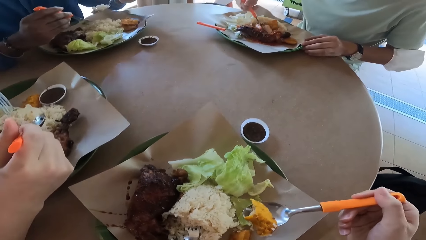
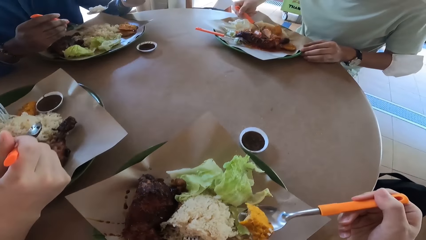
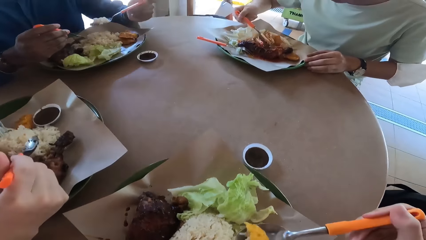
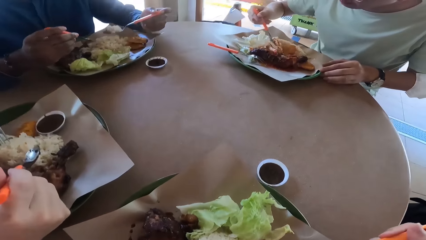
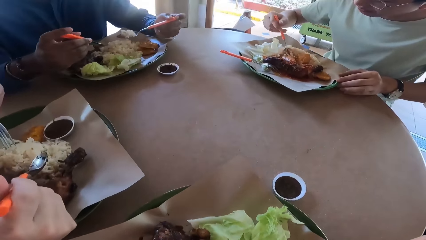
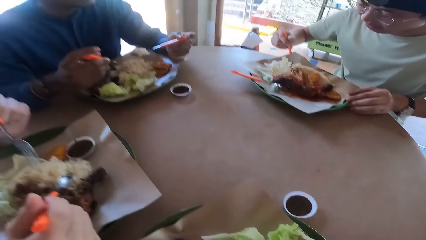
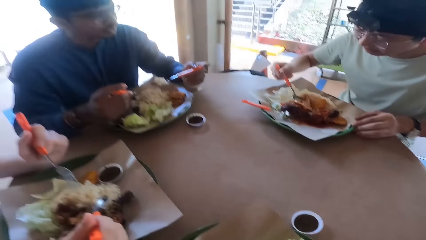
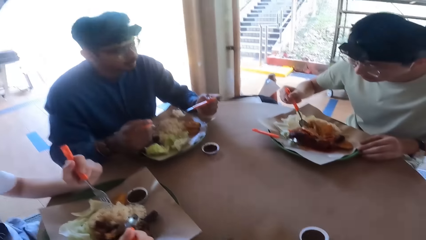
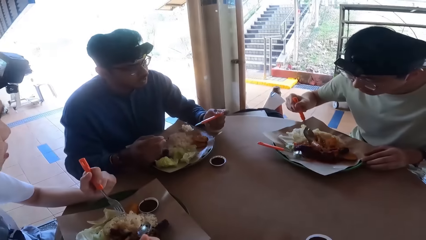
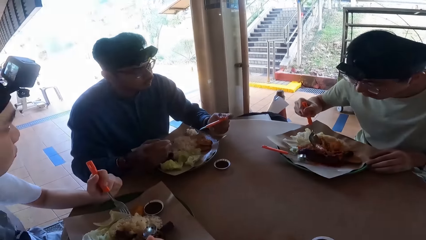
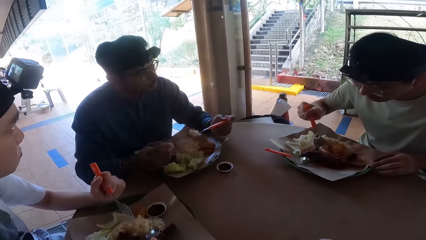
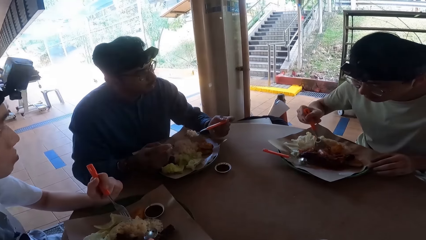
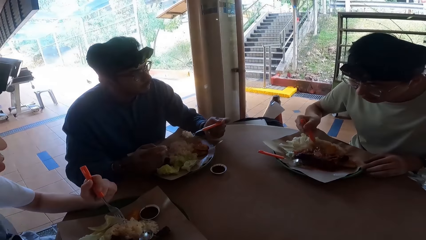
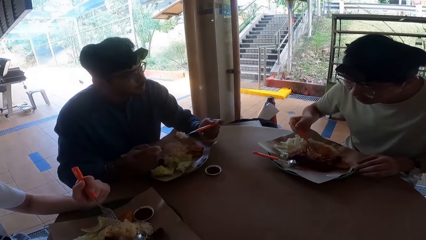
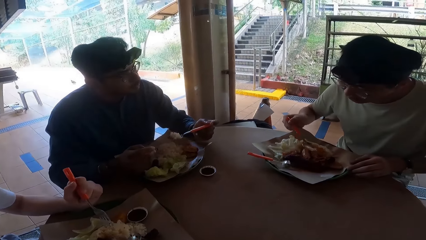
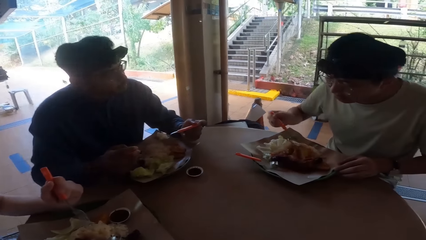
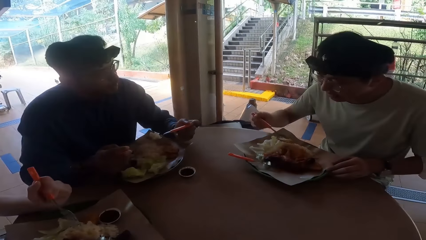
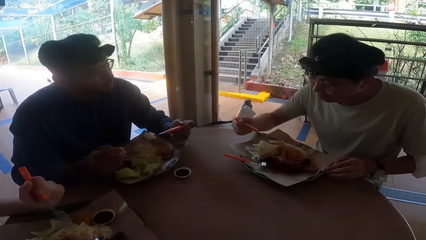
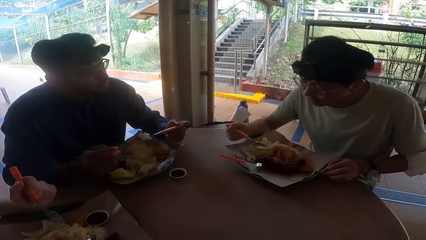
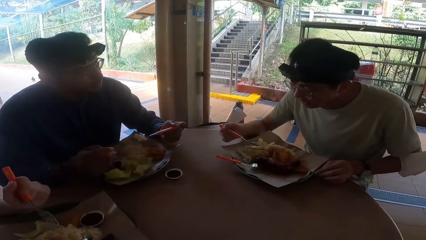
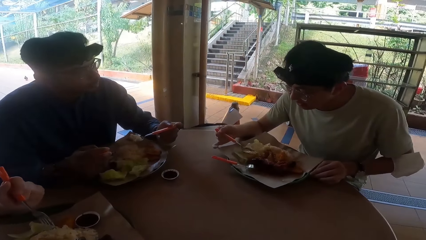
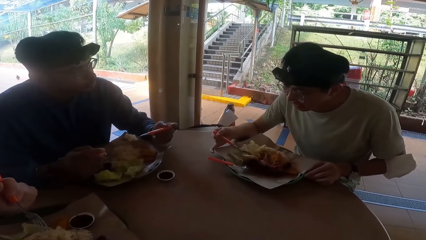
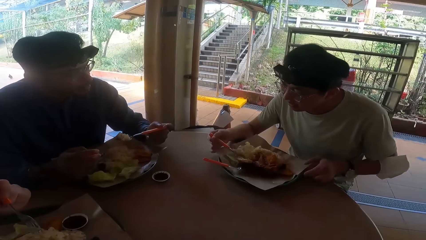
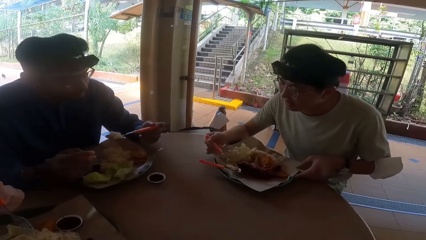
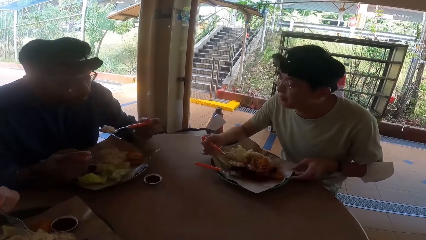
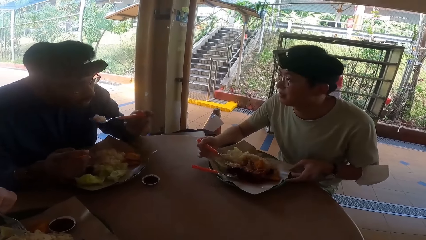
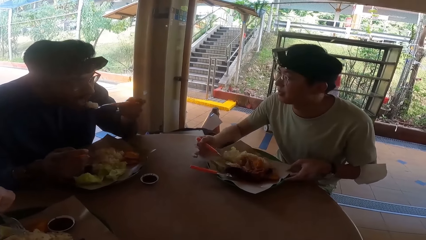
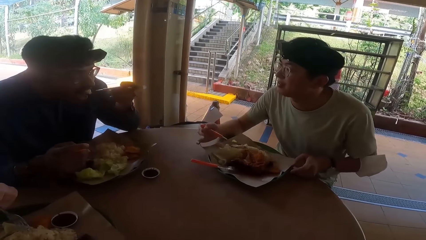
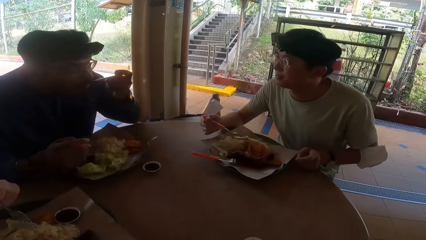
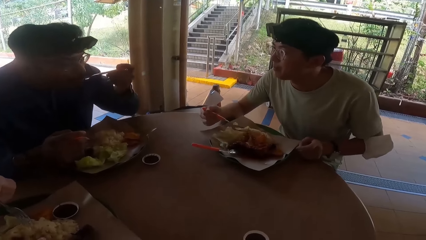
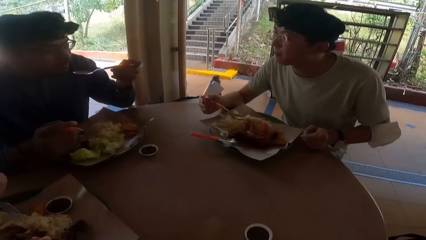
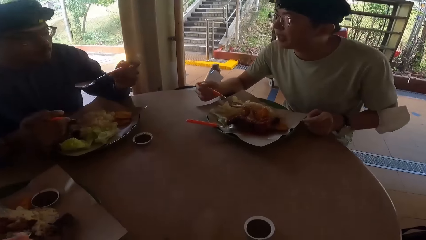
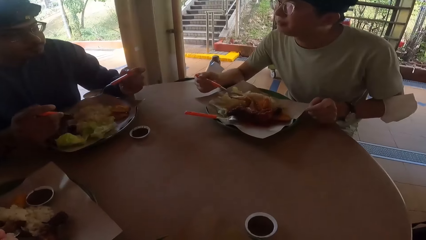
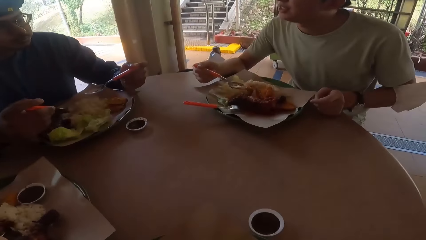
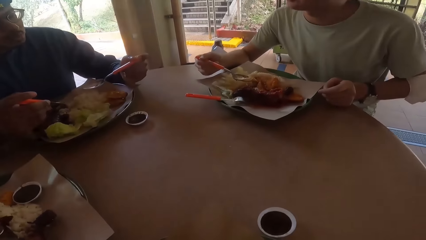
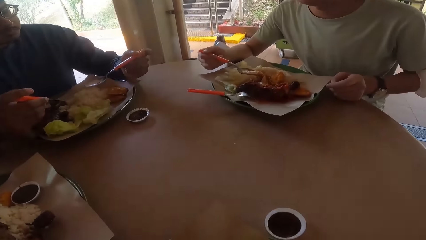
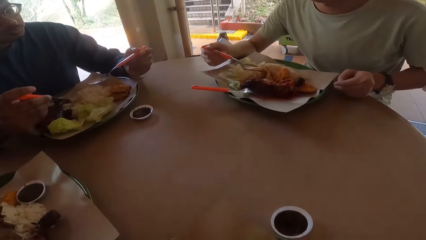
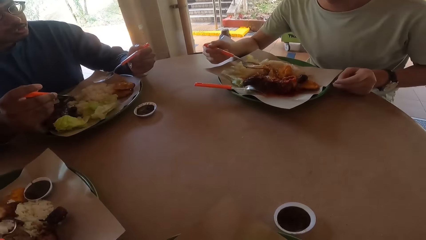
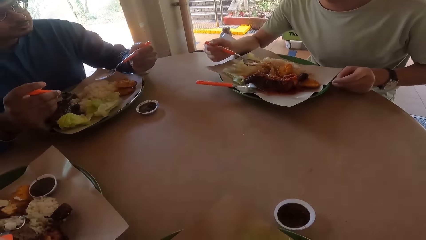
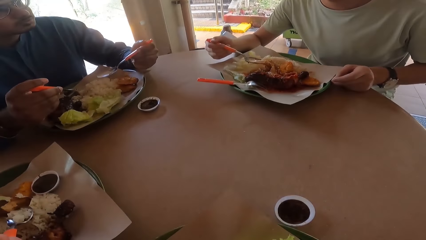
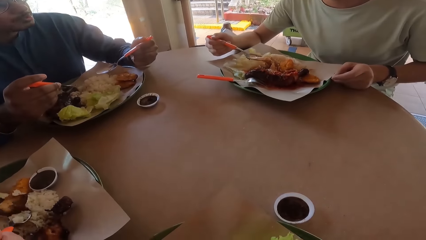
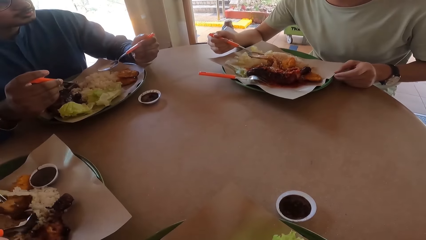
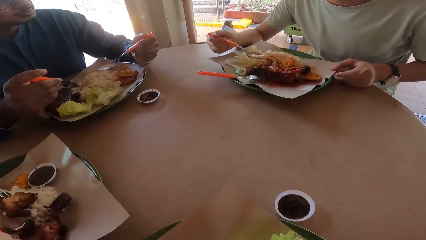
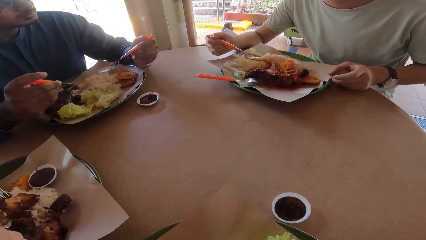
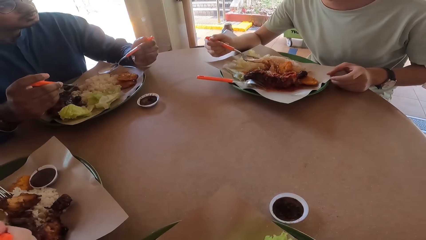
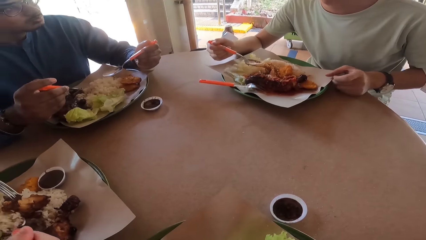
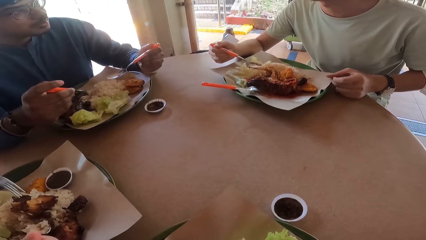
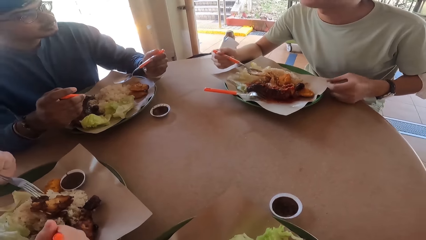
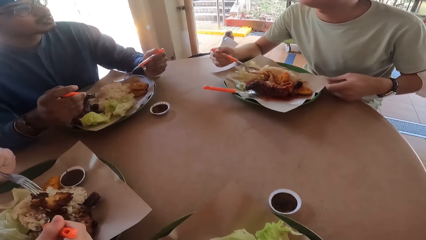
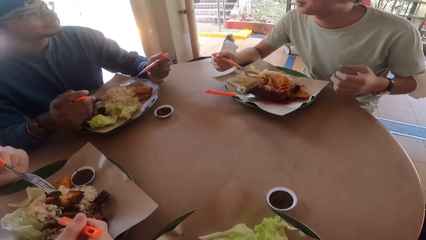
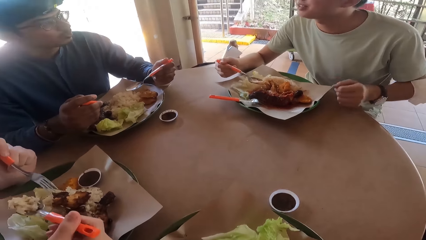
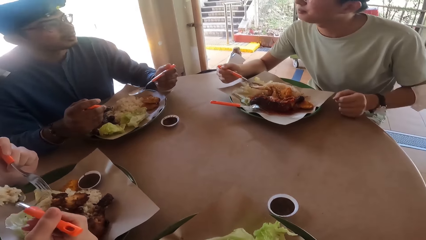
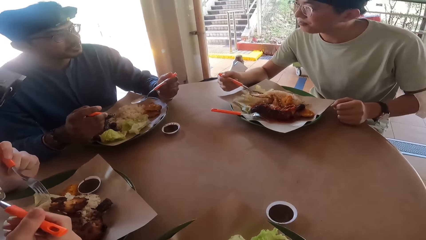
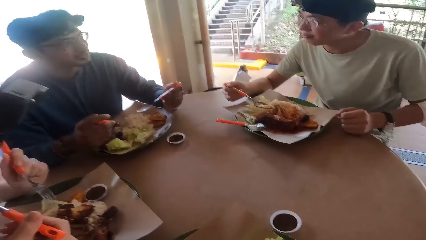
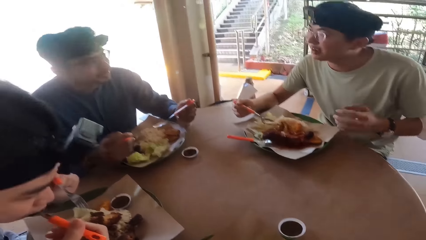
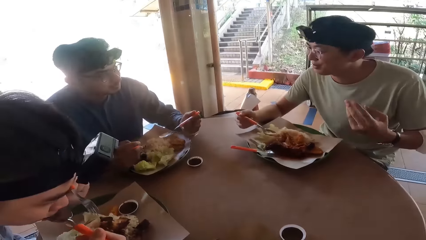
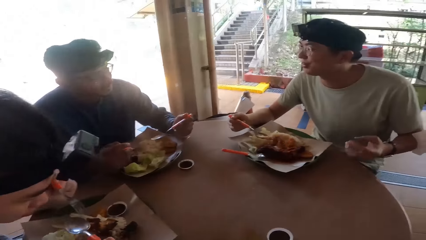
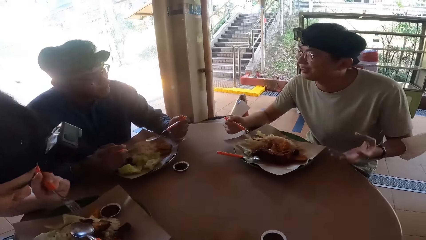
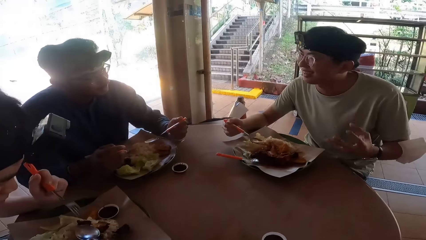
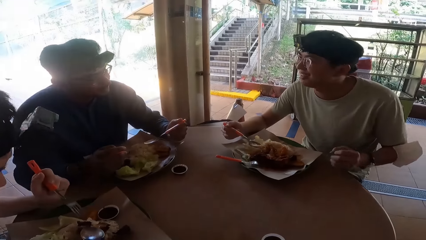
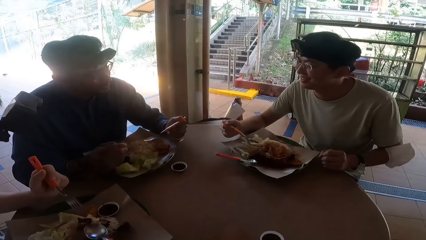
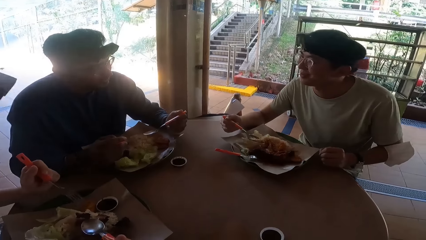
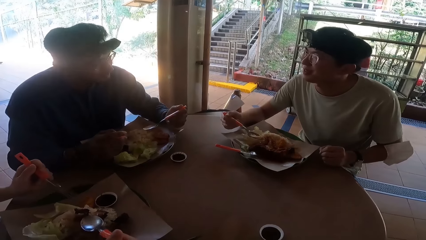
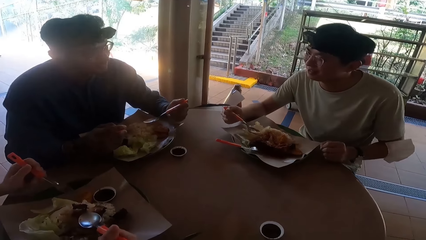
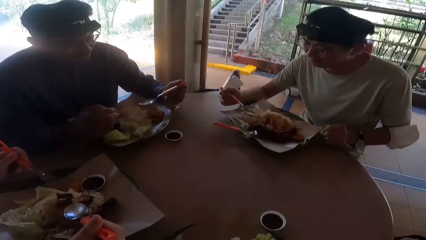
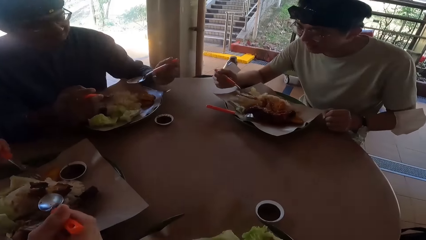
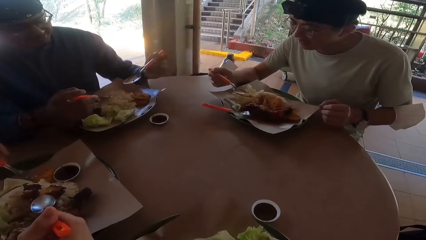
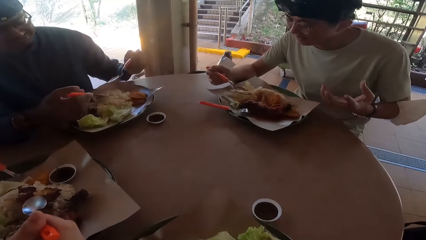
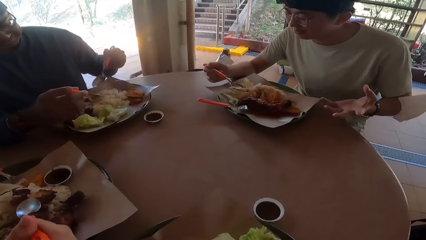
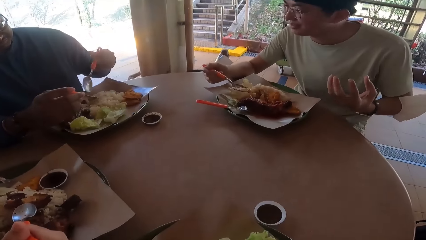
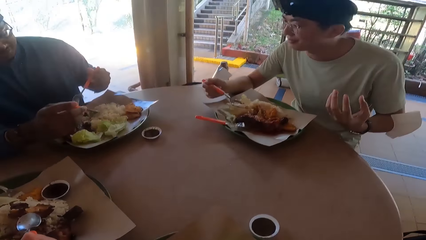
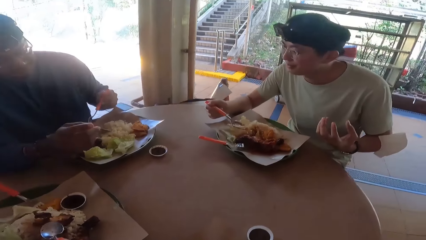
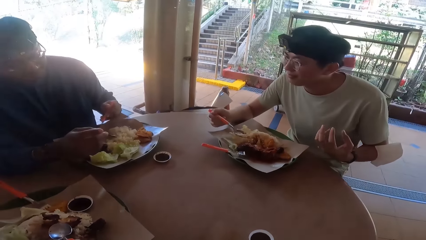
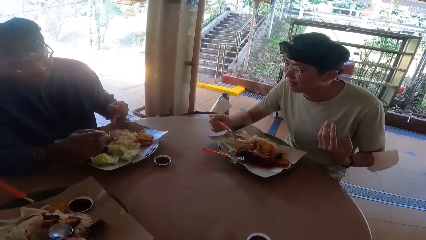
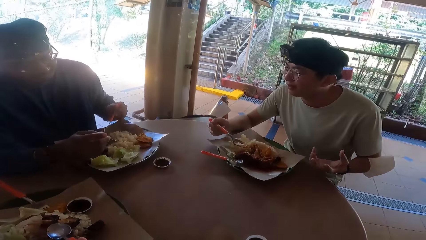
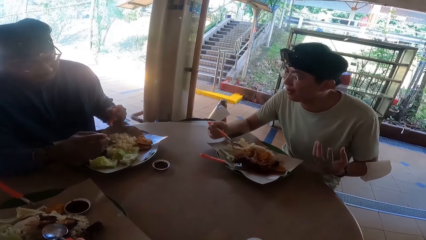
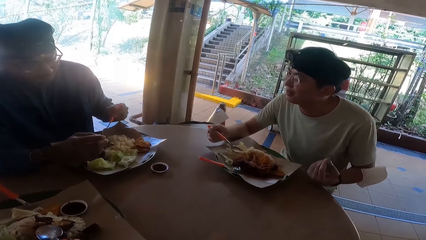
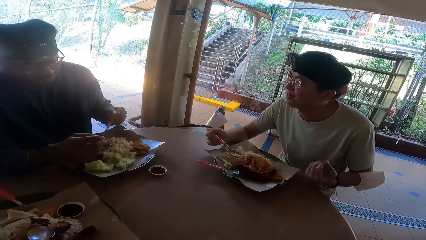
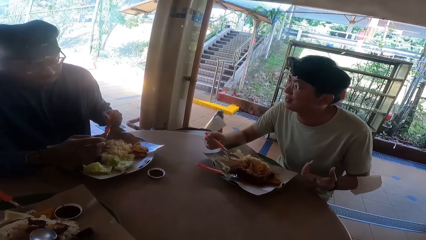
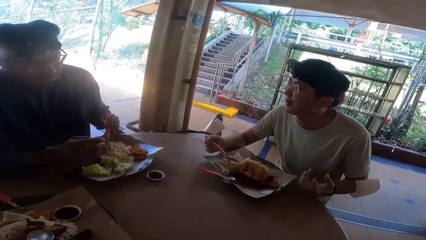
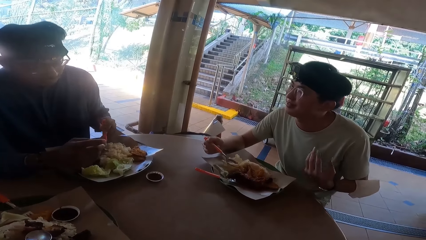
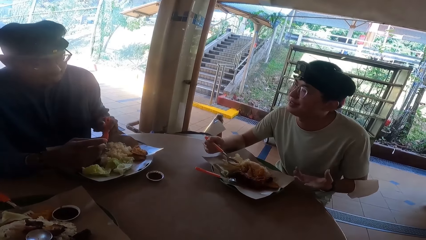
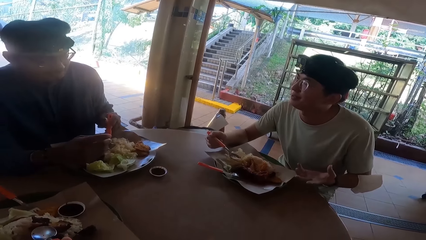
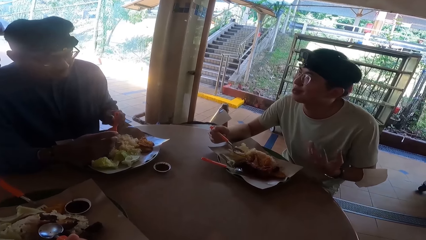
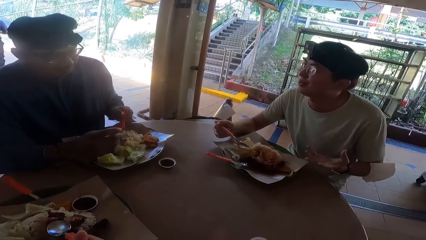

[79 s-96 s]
A man places food on his mouth. A person eats food with a spoon. Another man talks holding a spoon full. A third man holds his cutleries.
